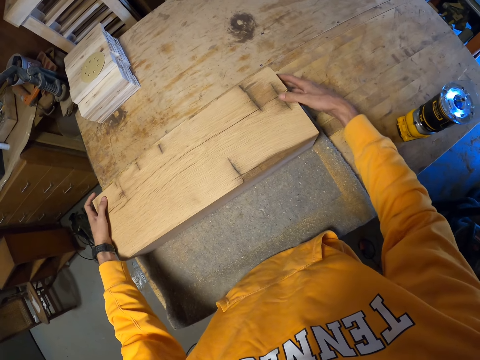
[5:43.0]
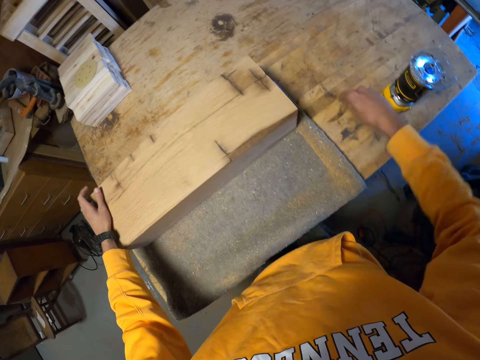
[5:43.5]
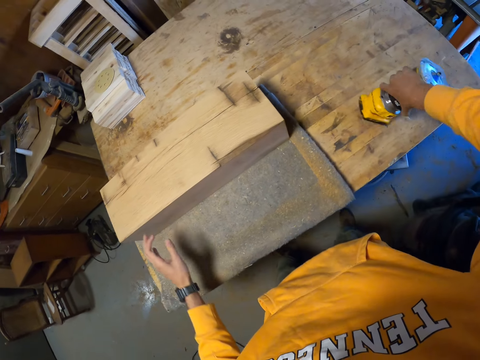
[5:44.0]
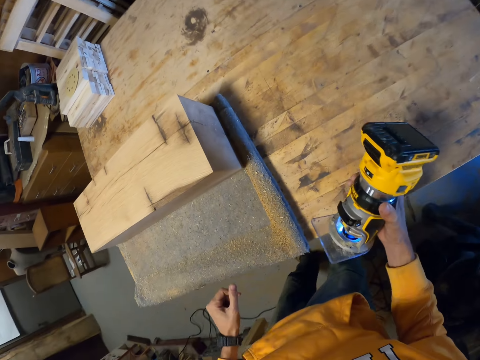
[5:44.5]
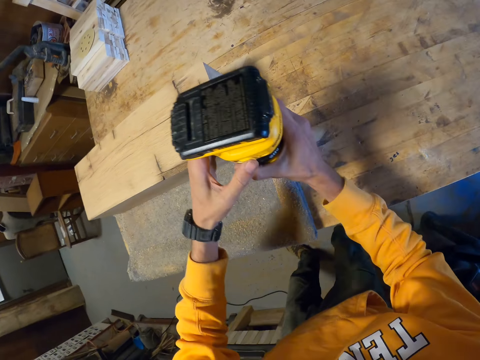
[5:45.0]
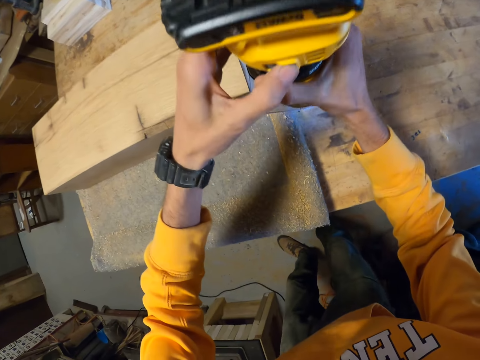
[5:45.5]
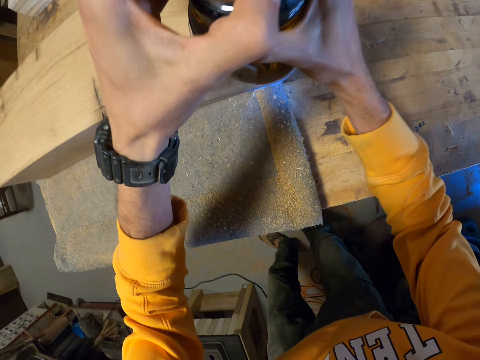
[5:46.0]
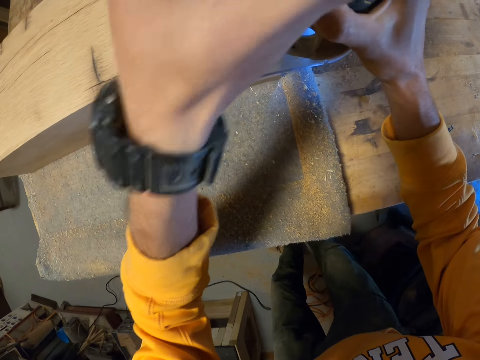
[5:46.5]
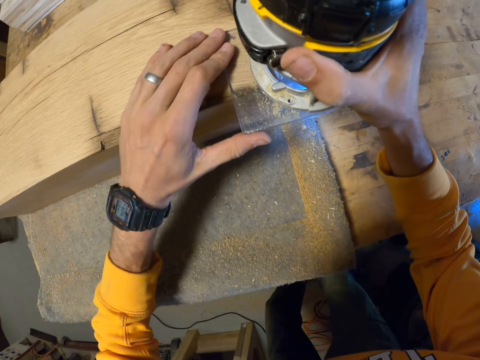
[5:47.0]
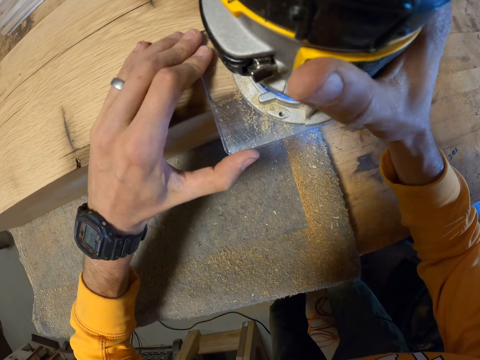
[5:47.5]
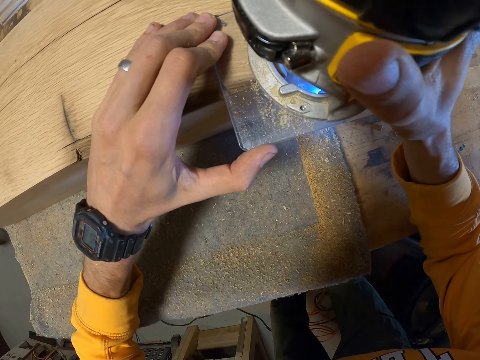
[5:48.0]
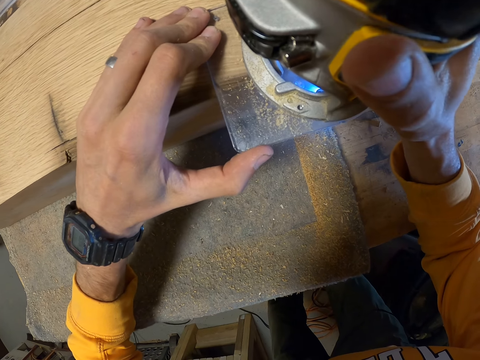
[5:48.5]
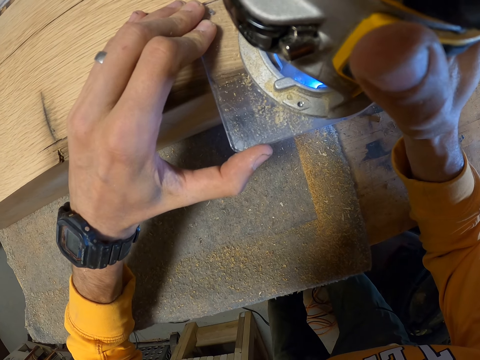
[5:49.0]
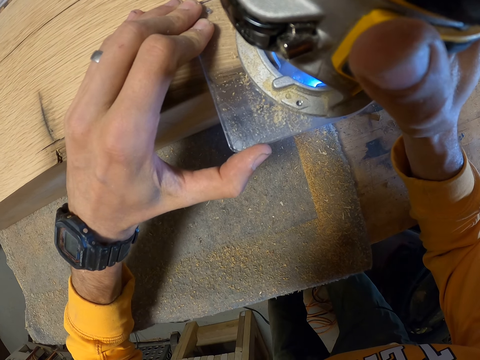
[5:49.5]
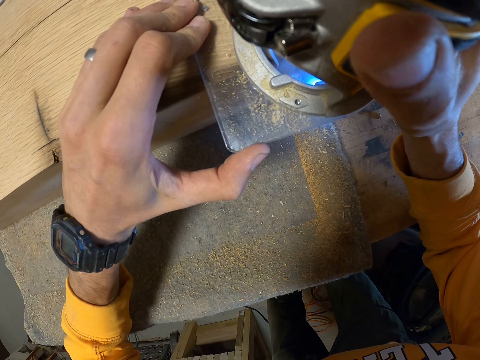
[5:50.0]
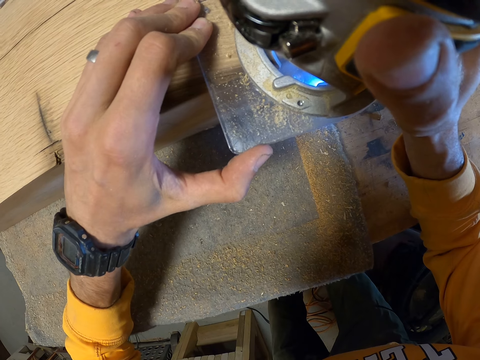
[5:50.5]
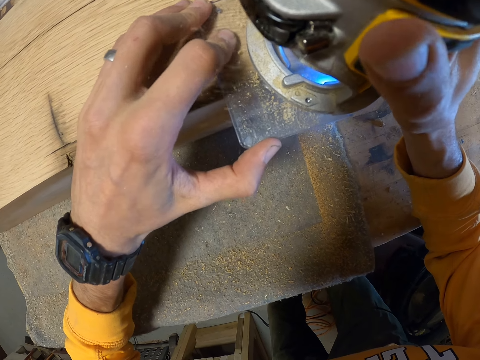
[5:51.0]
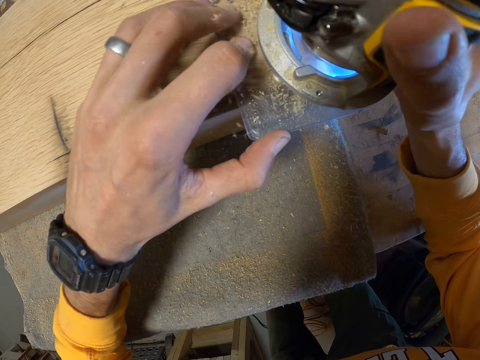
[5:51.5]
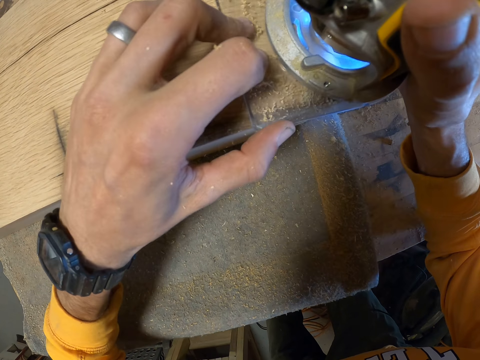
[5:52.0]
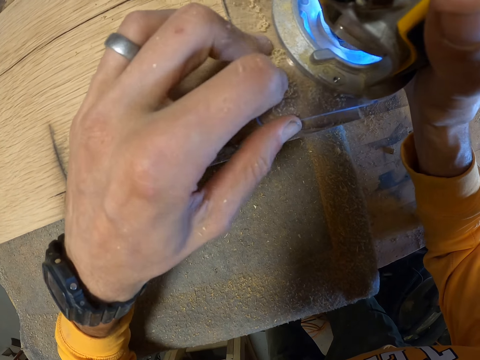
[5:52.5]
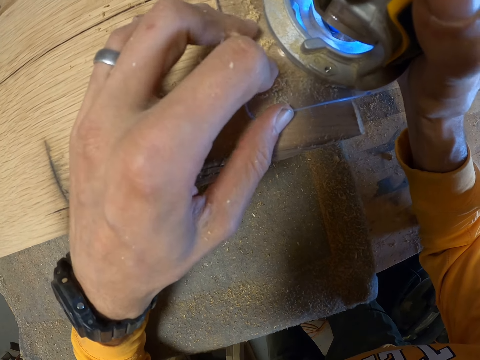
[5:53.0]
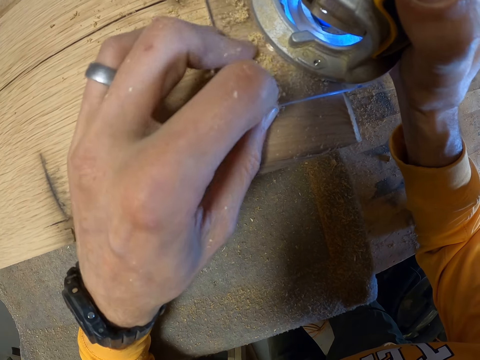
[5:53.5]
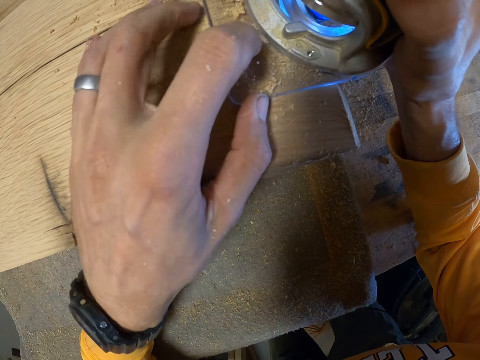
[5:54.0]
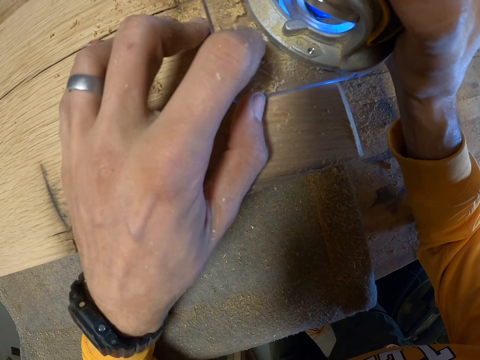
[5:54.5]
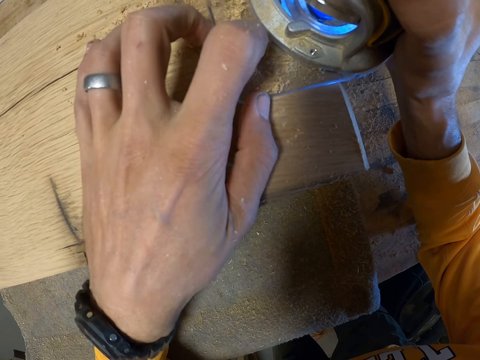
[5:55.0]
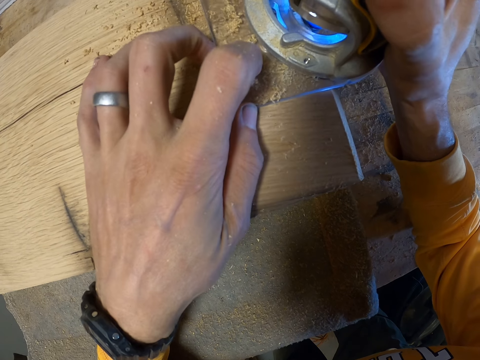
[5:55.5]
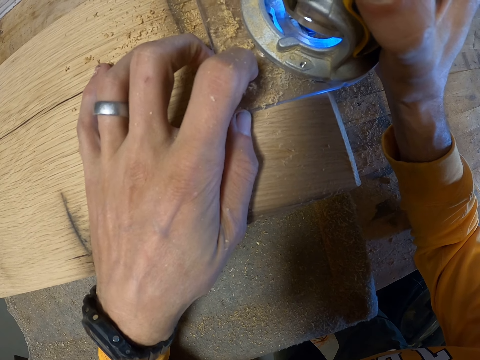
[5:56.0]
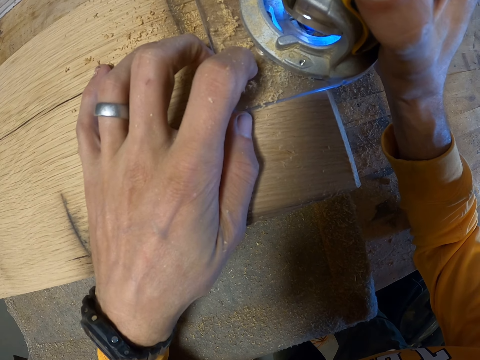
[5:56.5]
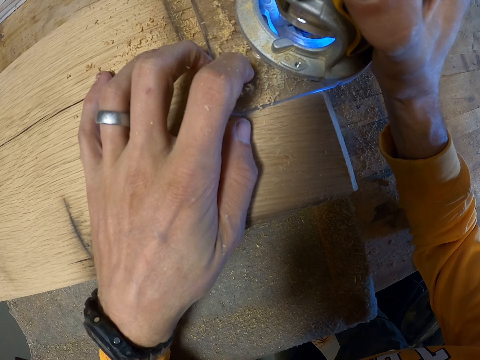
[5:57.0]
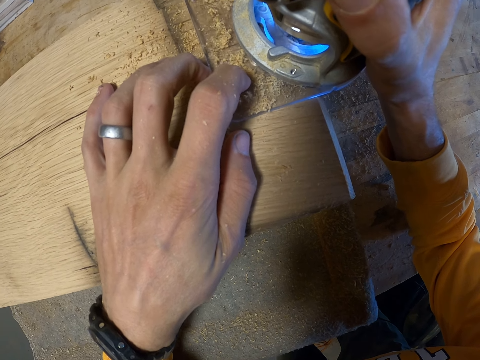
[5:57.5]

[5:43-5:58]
The camera wearer picks up the device or sander on the table with his right hand. He operates the device with his left hand. He places the sander on a wood. He trims the log of wood with the device in his right hand. He sands the wood with the sander.

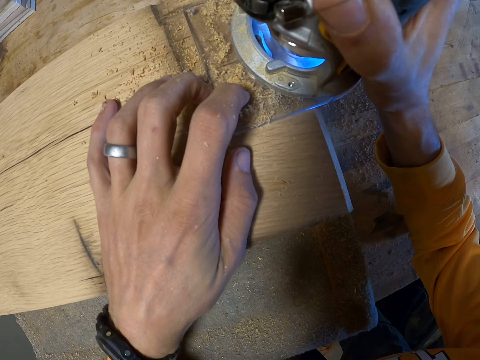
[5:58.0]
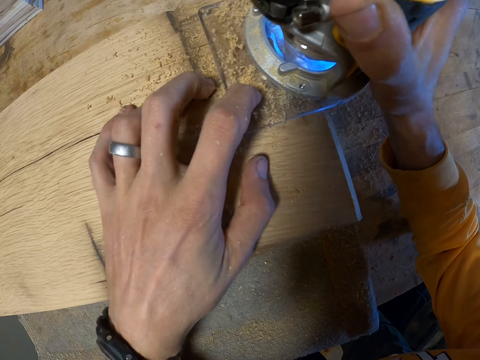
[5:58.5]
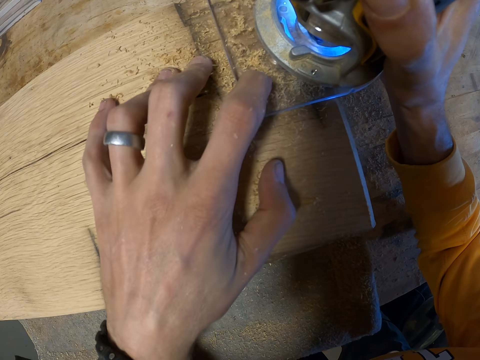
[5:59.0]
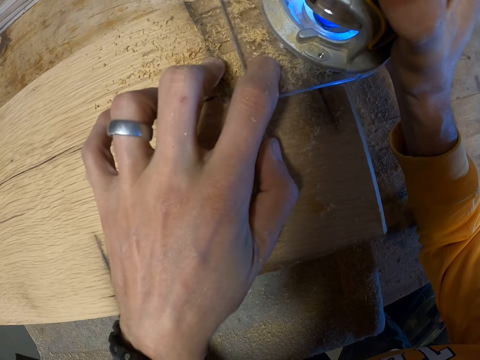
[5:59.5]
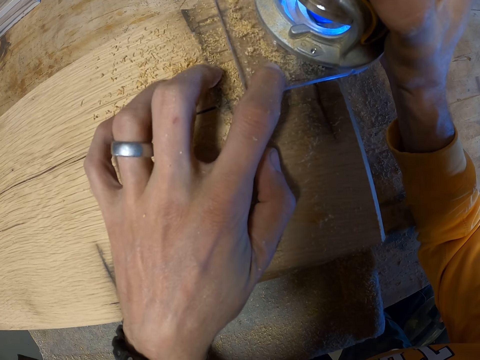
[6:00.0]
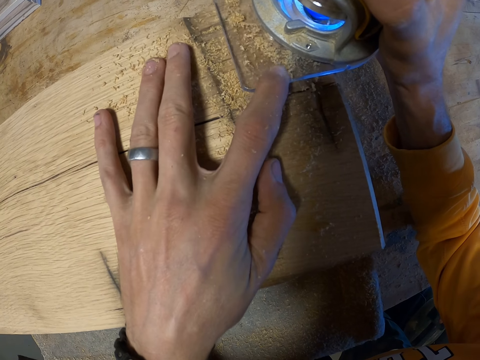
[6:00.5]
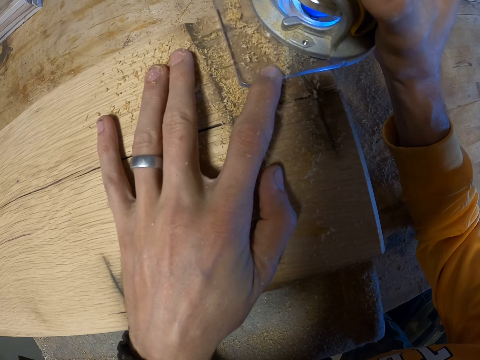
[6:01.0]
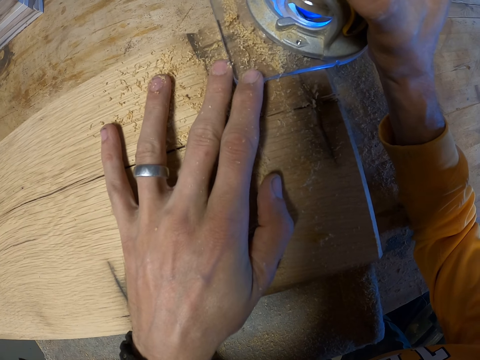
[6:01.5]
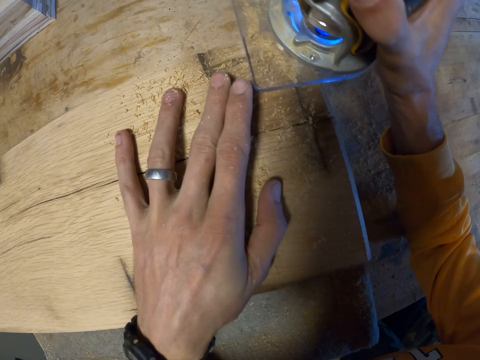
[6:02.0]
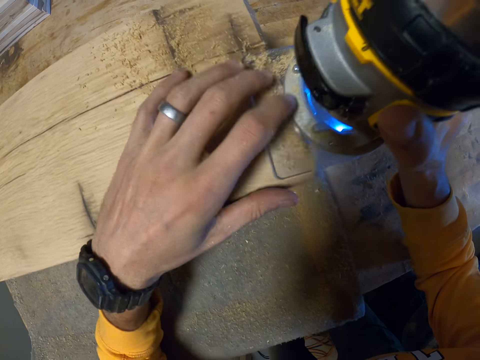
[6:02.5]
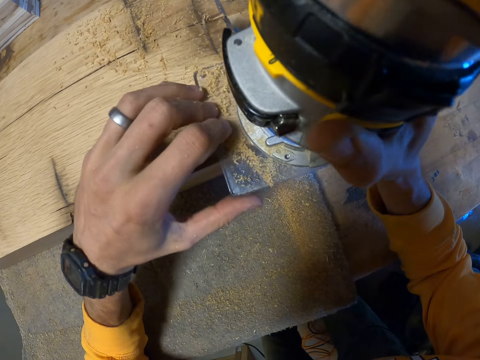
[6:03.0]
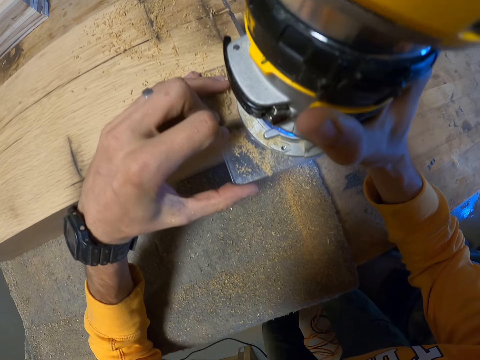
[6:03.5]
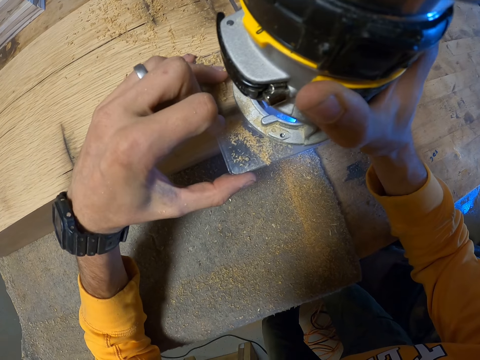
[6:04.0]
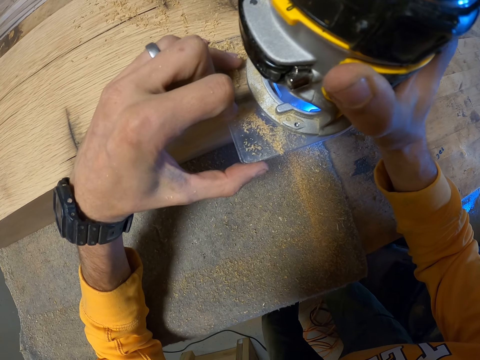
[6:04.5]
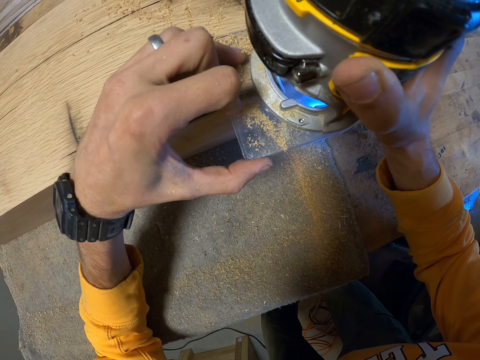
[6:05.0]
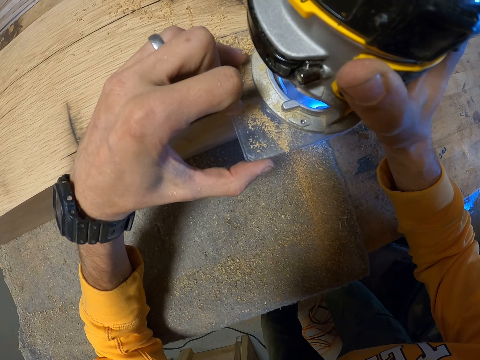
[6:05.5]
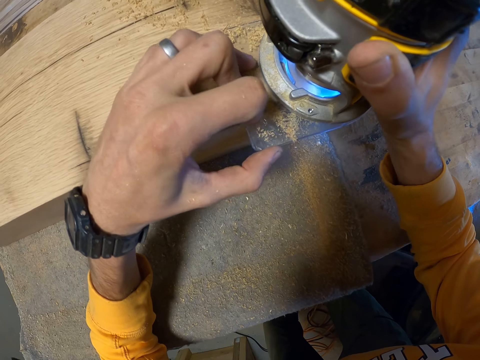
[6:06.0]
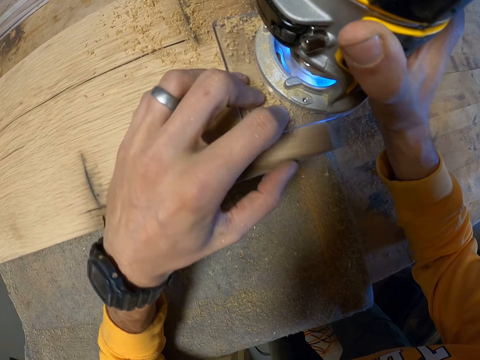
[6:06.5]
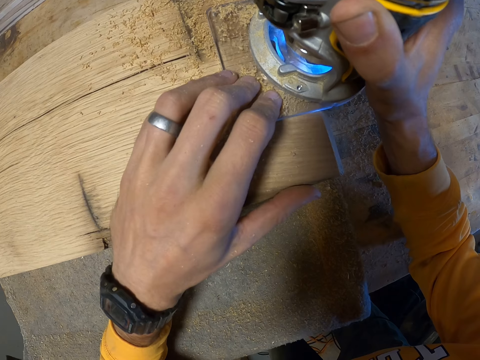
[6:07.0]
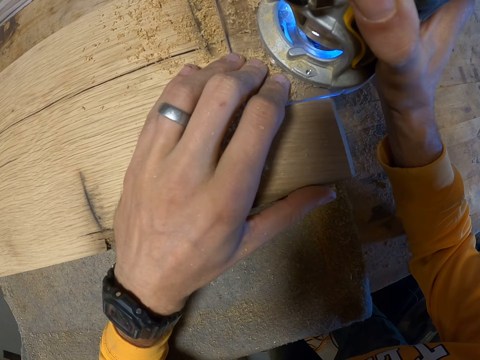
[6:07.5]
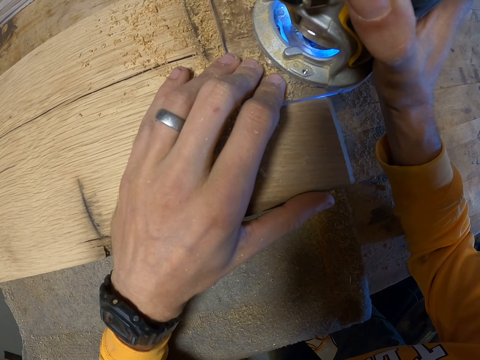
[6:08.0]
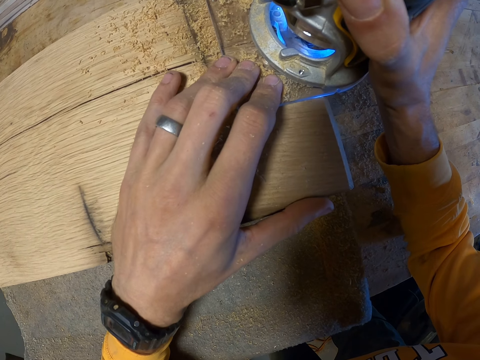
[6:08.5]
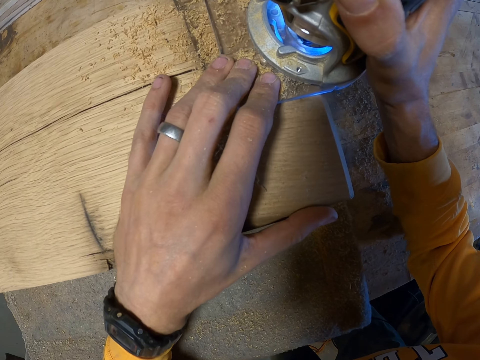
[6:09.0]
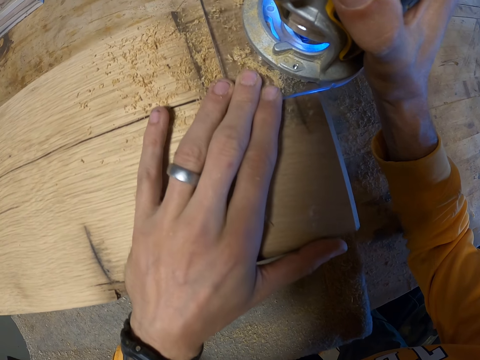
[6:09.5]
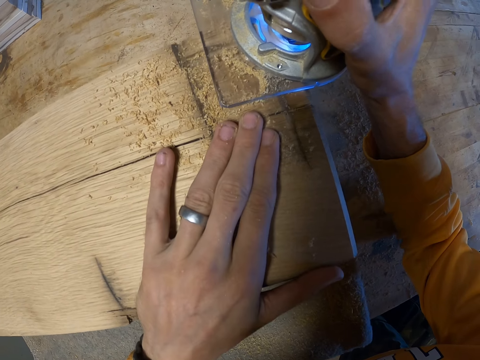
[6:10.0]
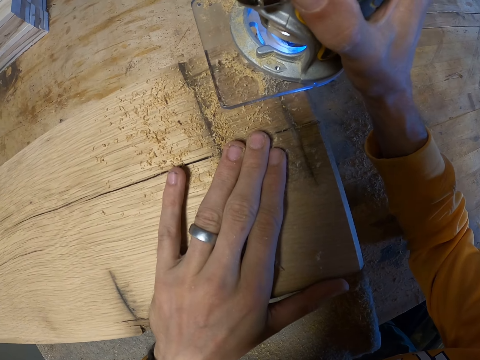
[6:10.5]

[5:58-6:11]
The camera wearer sands a wood with a sander.
